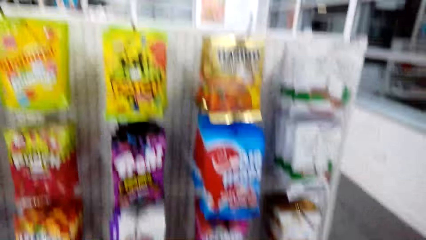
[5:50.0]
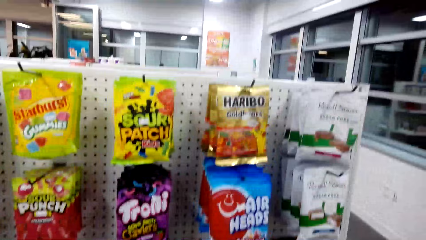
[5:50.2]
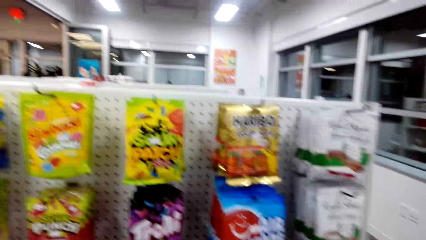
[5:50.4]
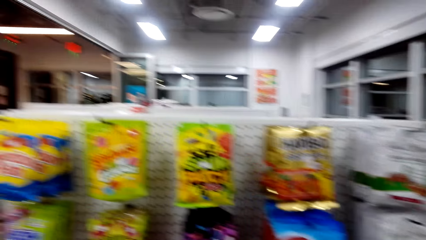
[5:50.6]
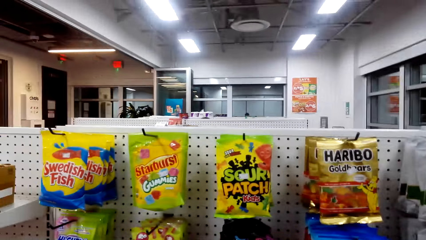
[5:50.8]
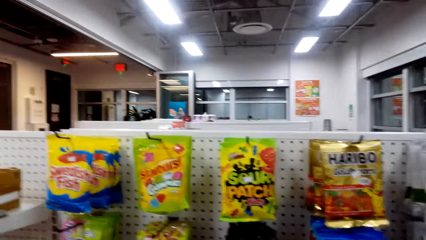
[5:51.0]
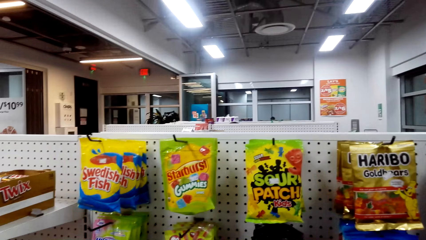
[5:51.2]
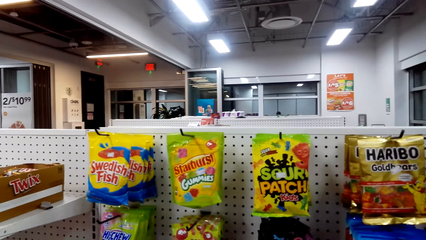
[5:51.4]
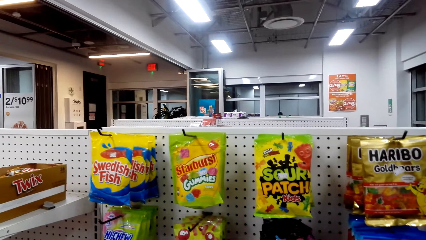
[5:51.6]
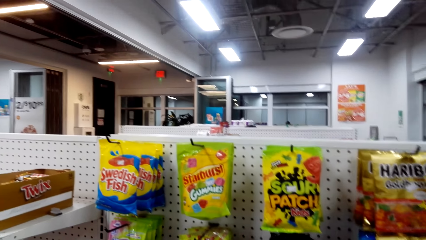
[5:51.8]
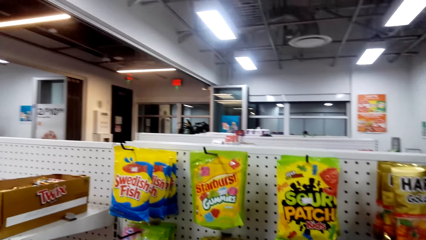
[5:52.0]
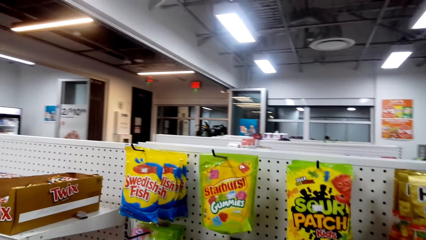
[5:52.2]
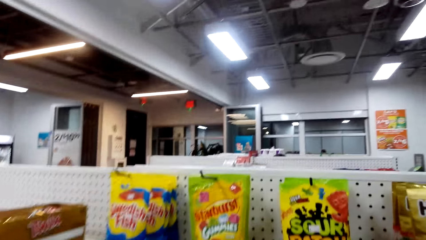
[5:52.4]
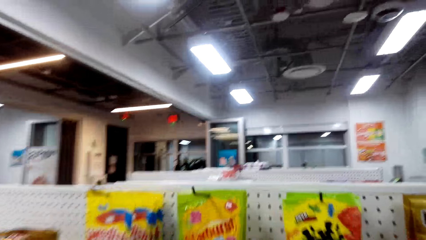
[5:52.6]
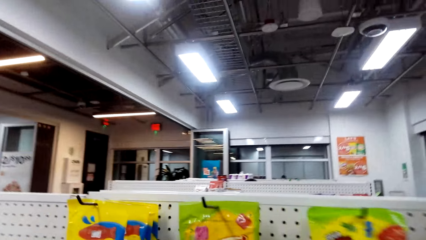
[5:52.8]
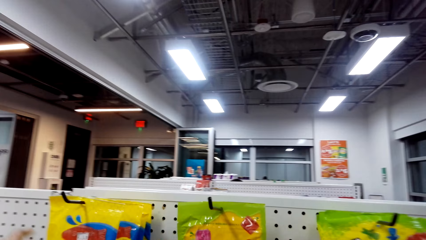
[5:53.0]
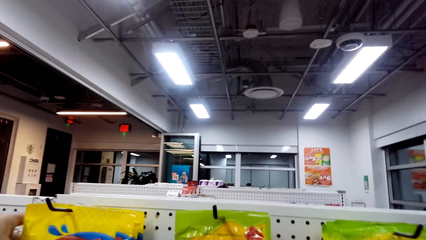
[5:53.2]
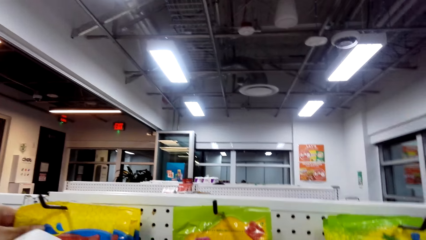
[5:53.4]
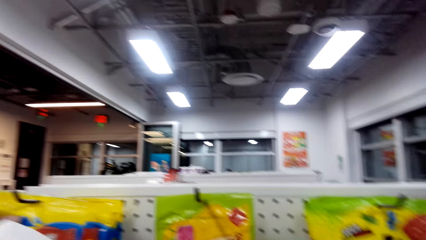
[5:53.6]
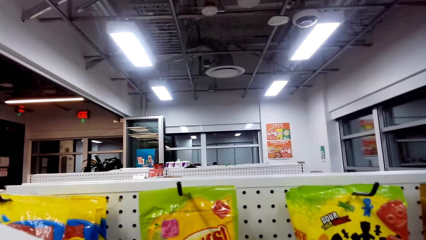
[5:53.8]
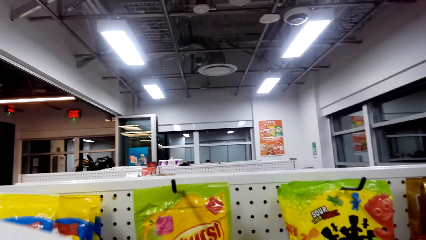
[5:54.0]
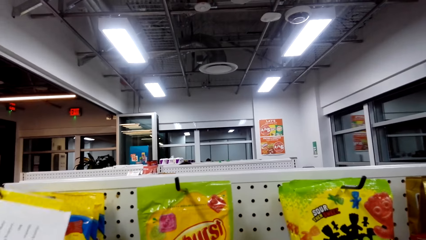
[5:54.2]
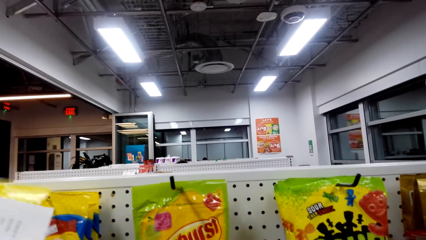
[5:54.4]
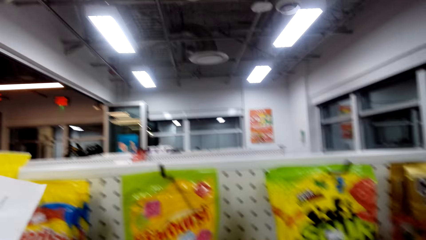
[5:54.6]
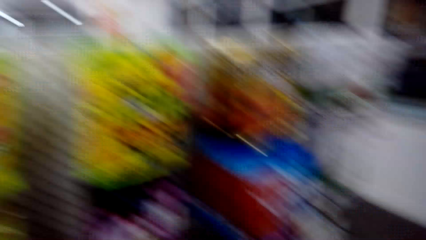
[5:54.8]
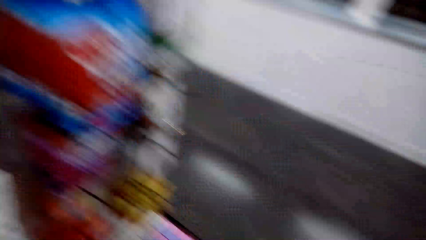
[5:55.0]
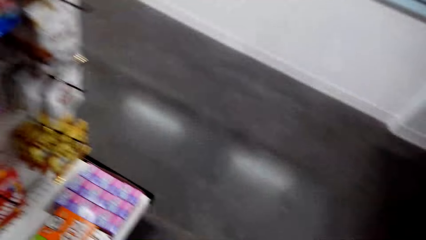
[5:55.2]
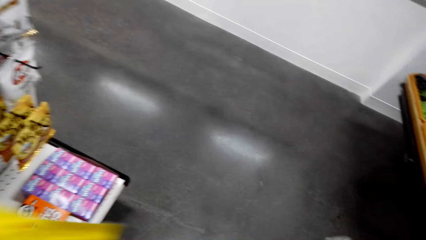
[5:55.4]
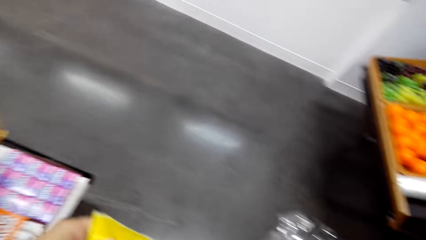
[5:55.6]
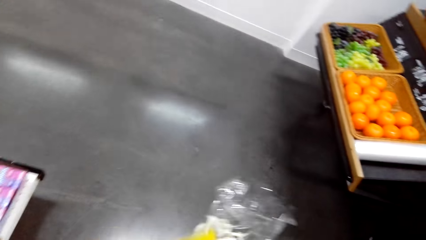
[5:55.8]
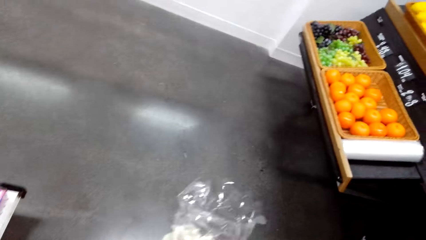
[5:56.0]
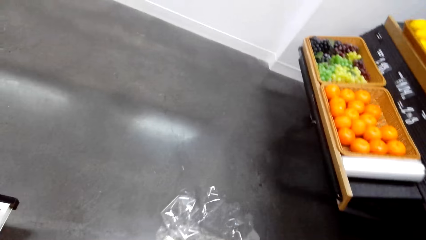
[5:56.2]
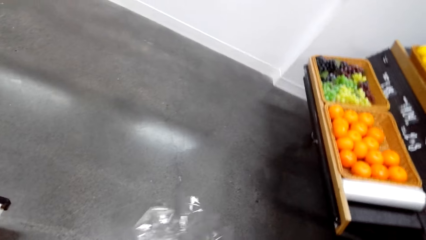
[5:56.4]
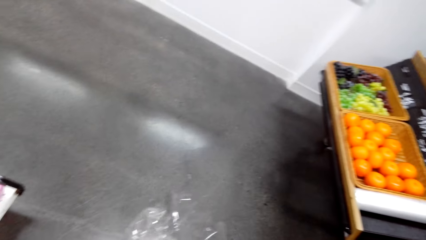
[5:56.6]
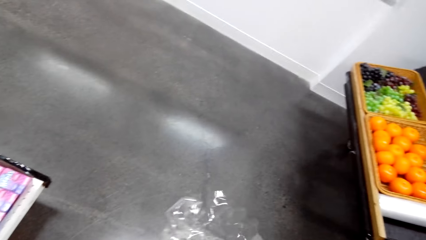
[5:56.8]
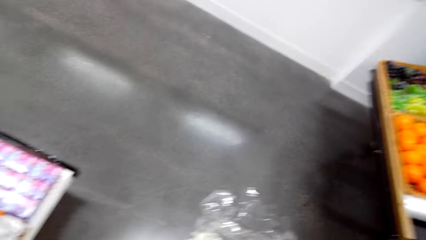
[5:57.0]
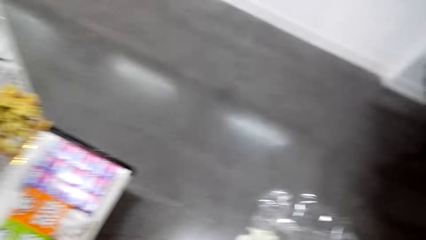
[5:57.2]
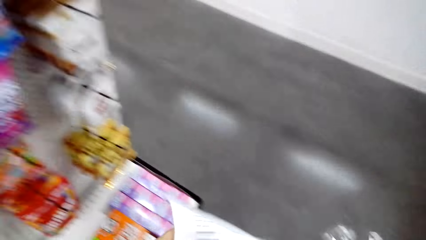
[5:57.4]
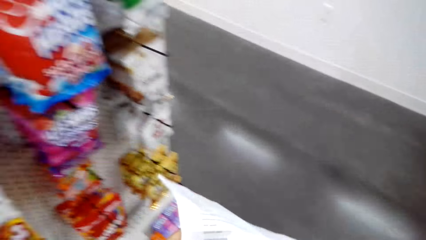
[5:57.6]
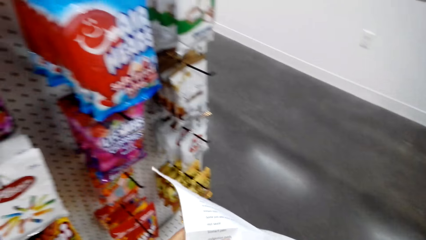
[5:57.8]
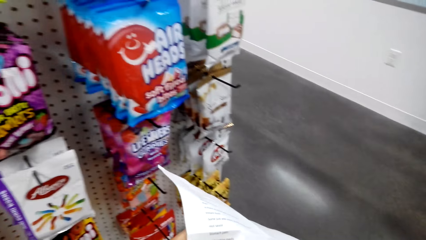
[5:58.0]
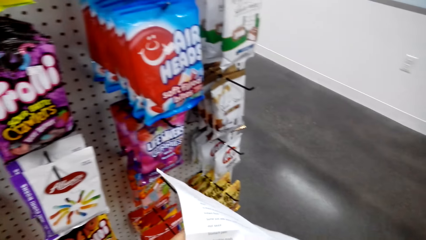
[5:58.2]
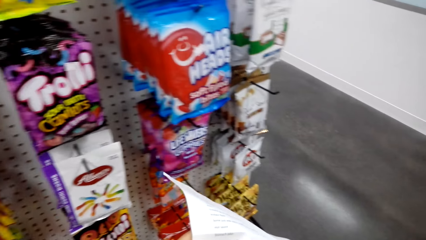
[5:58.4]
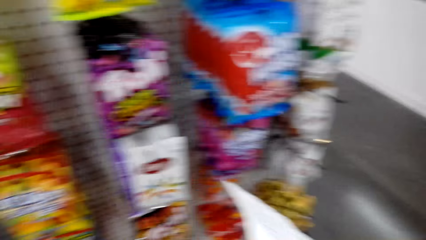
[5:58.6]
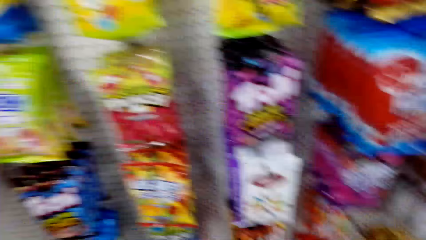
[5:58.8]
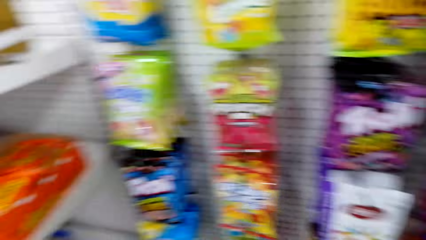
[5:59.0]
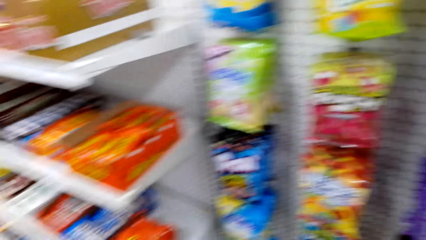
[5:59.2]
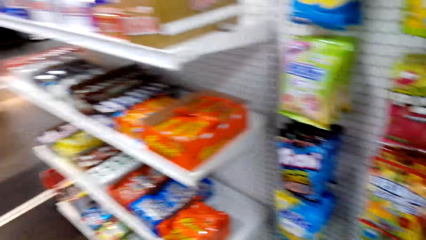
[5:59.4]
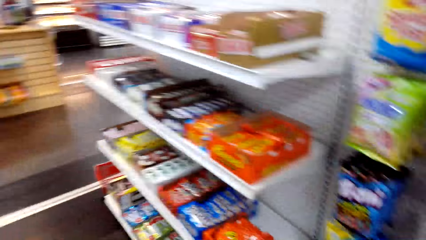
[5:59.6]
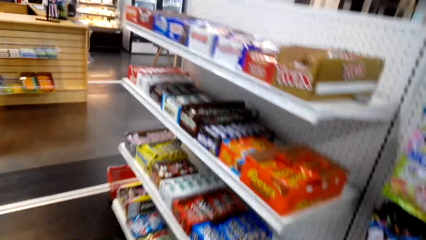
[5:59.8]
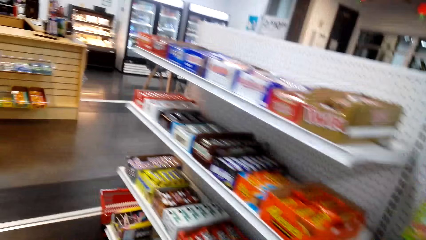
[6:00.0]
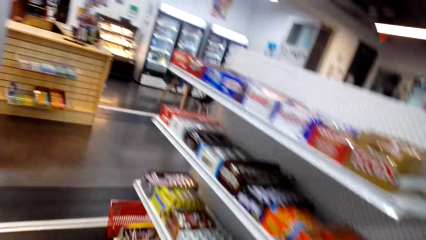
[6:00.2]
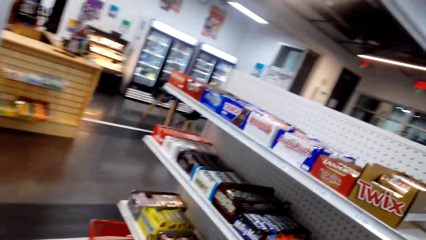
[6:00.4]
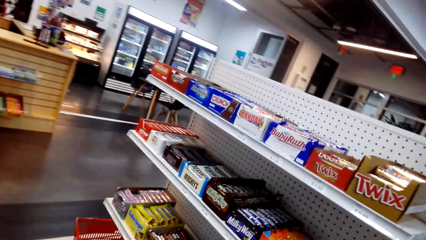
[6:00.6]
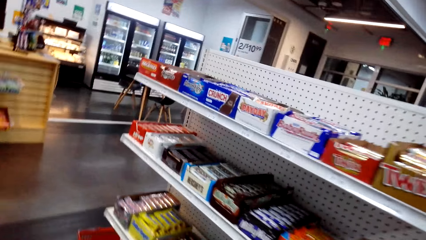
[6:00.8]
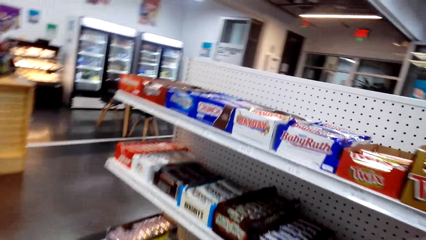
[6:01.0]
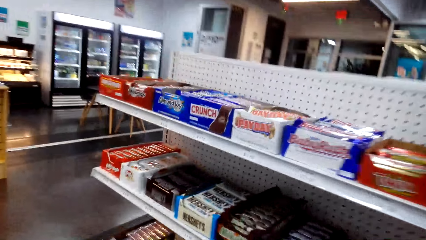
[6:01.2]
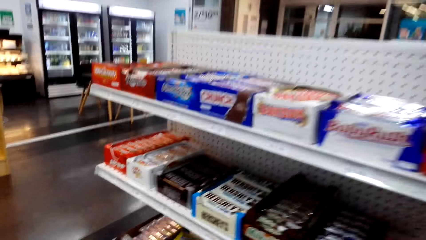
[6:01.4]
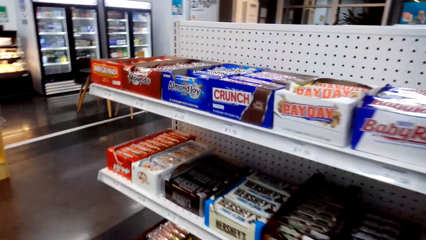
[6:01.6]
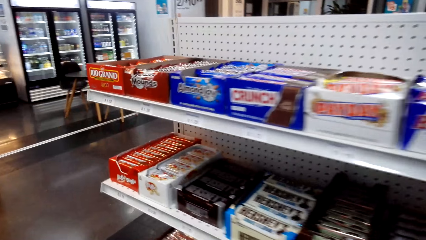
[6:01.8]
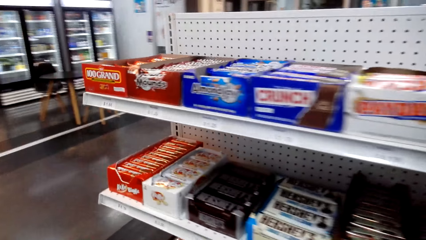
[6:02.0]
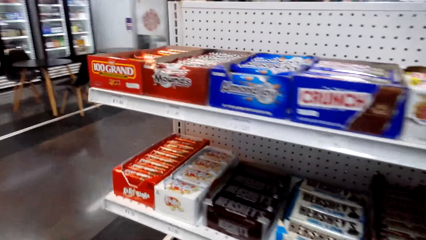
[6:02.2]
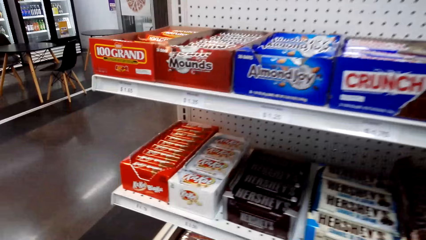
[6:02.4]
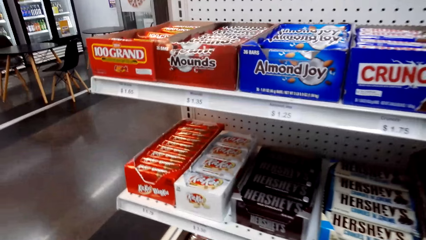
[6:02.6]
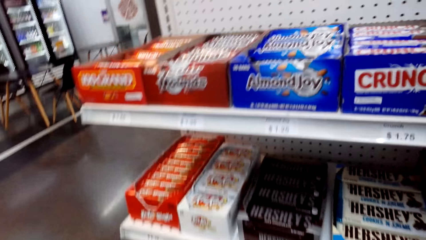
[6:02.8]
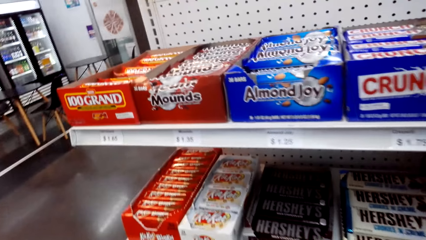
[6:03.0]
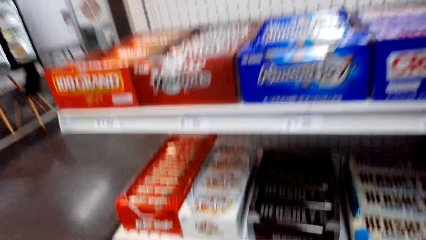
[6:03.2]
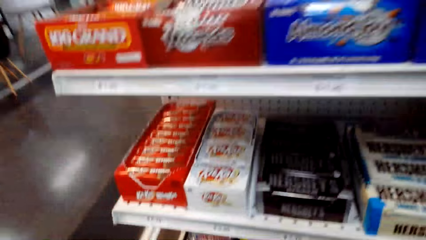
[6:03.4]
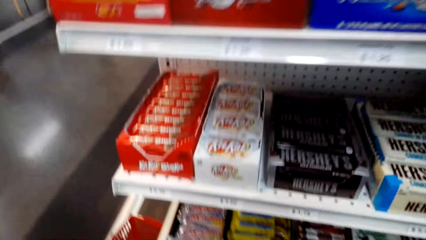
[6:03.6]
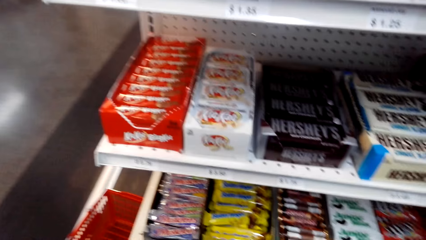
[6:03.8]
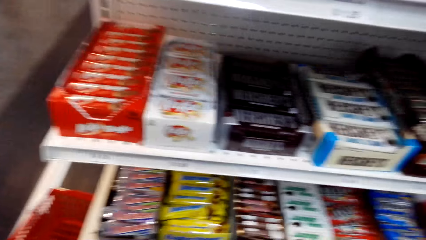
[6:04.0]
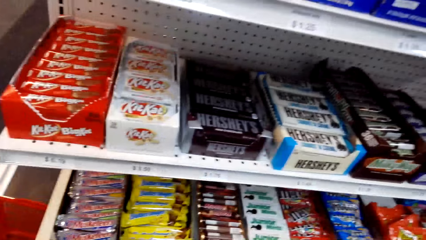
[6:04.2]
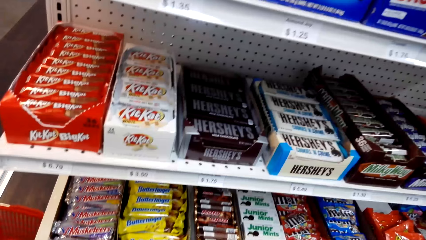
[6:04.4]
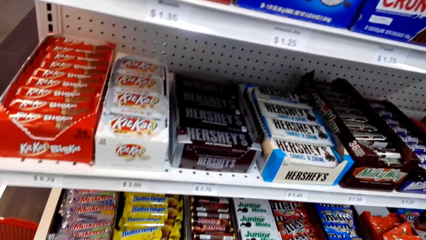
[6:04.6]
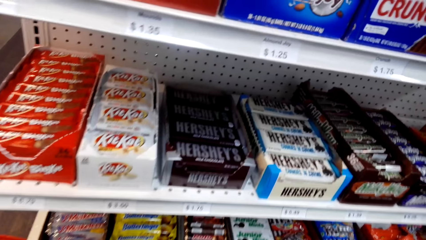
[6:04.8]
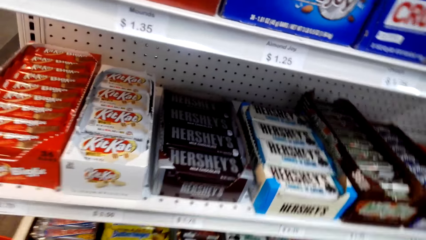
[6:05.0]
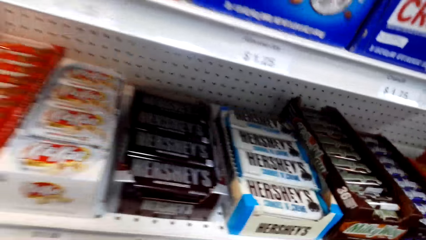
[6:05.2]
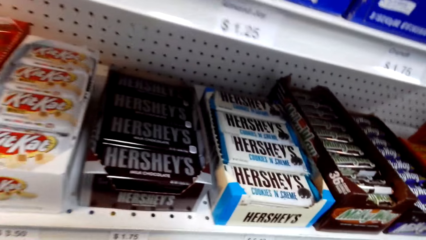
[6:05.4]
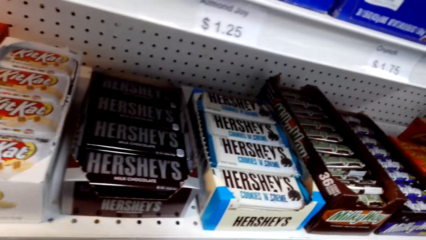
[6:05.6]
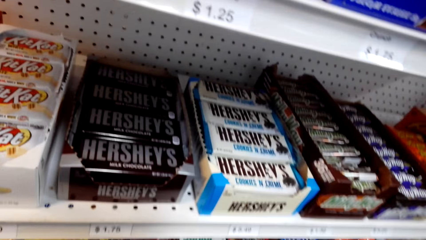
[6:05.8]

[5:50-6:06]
The camera wearer picks up crisps. They read the paper. They look around. They look at the shelf while talking to someone.
